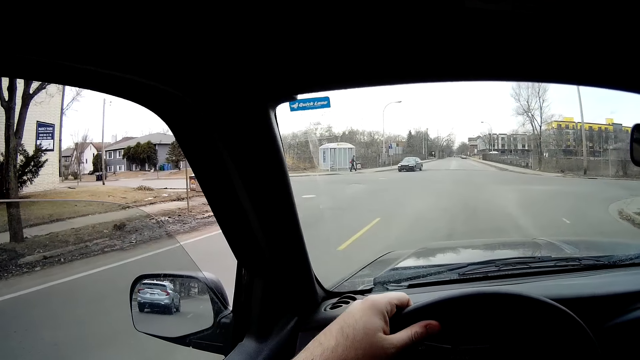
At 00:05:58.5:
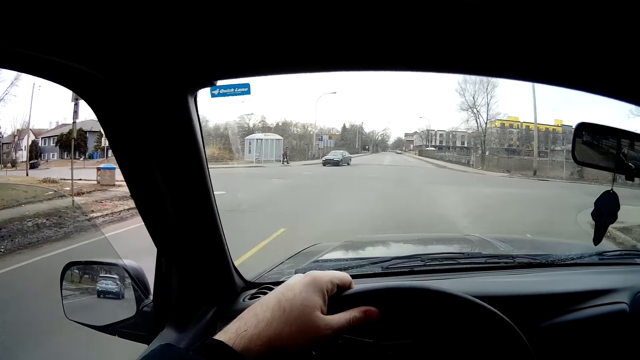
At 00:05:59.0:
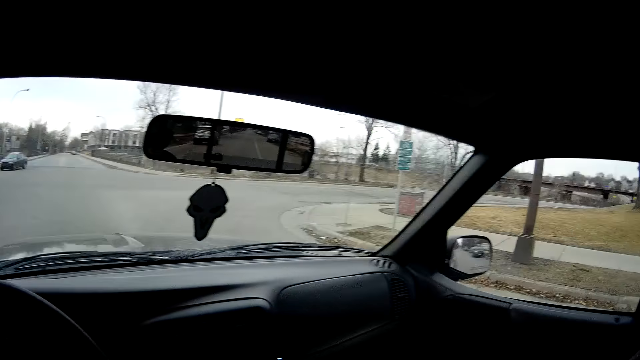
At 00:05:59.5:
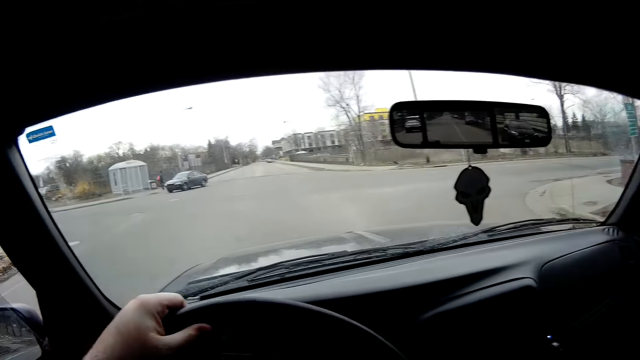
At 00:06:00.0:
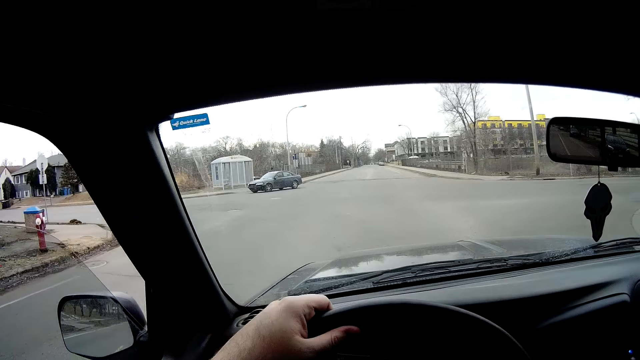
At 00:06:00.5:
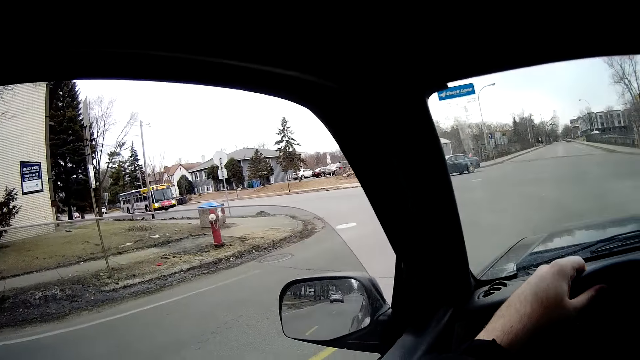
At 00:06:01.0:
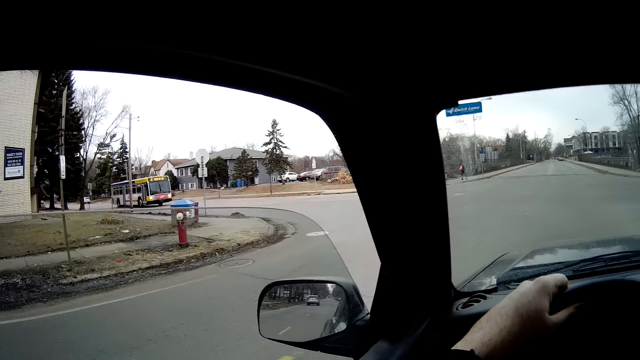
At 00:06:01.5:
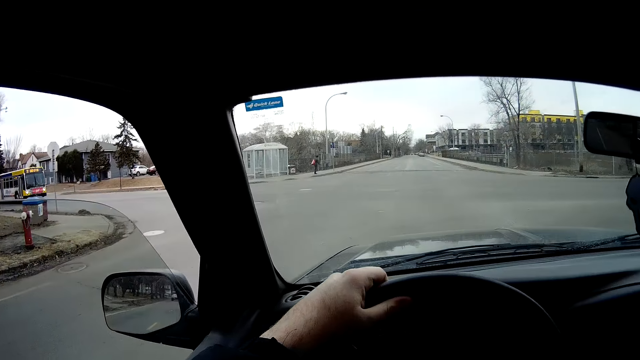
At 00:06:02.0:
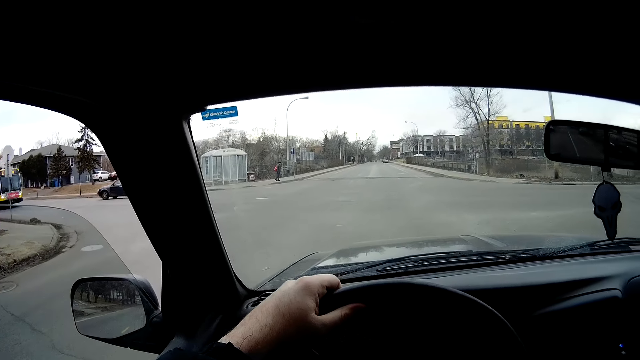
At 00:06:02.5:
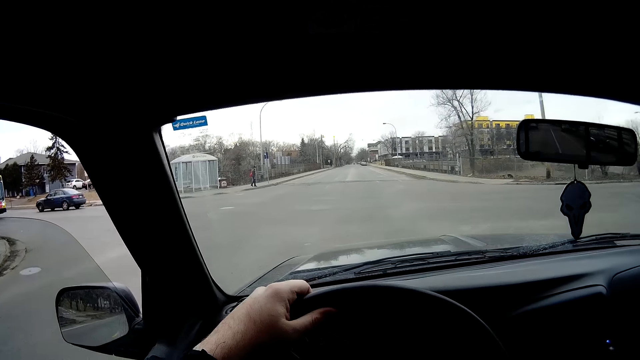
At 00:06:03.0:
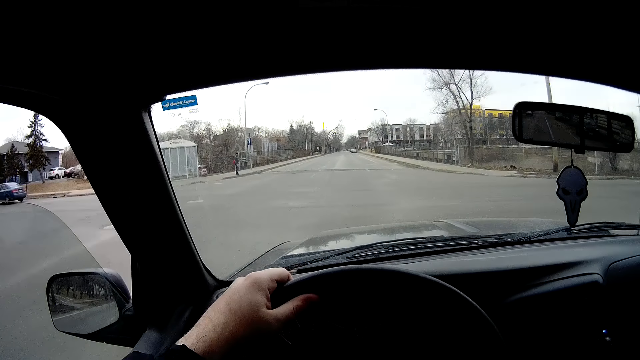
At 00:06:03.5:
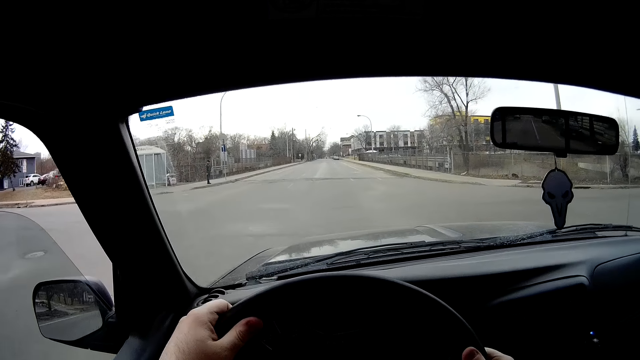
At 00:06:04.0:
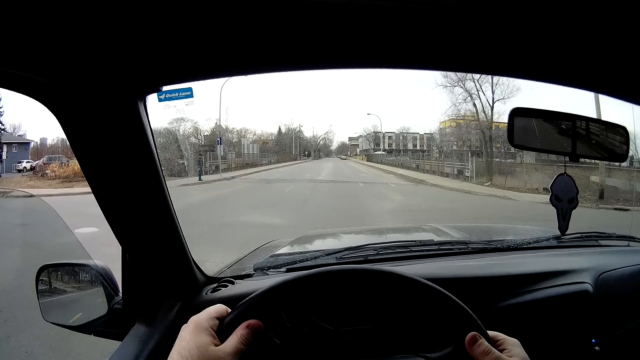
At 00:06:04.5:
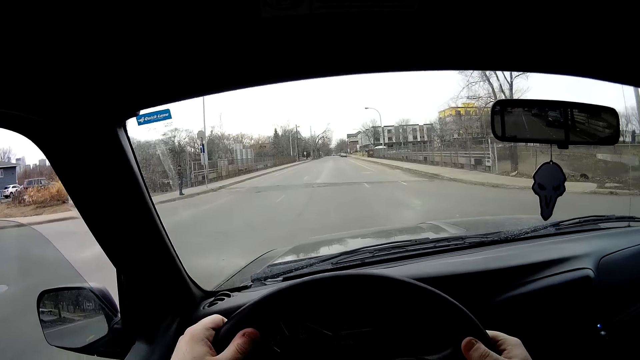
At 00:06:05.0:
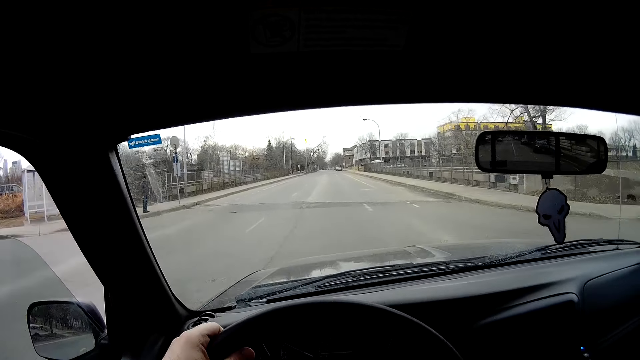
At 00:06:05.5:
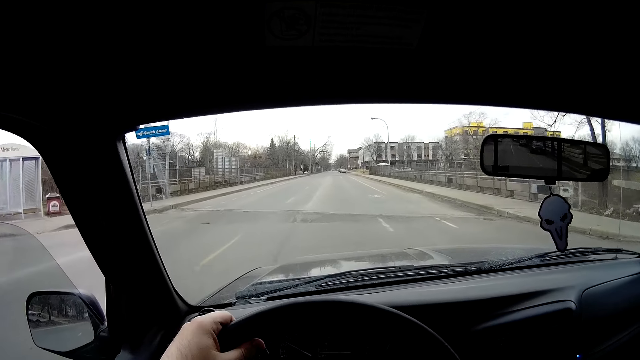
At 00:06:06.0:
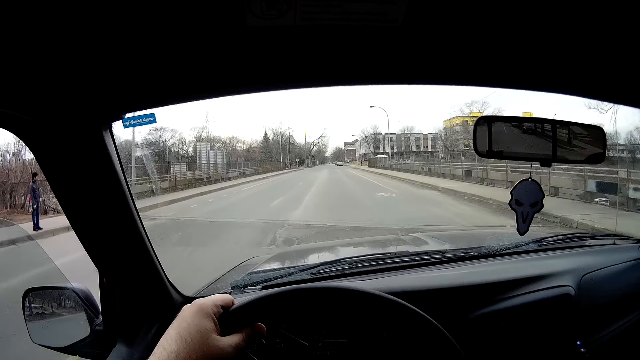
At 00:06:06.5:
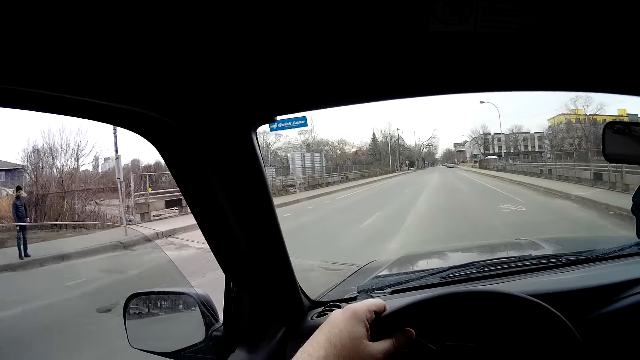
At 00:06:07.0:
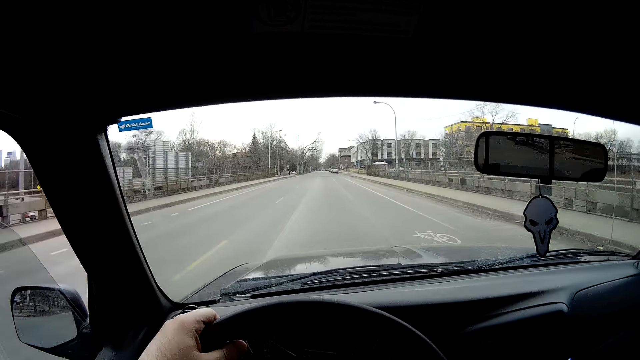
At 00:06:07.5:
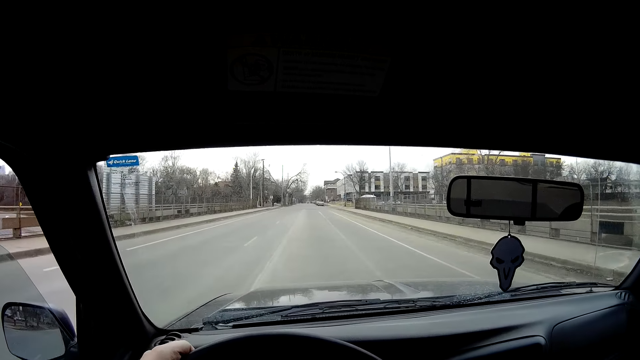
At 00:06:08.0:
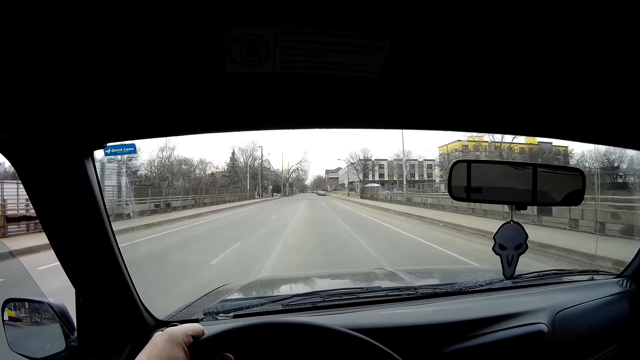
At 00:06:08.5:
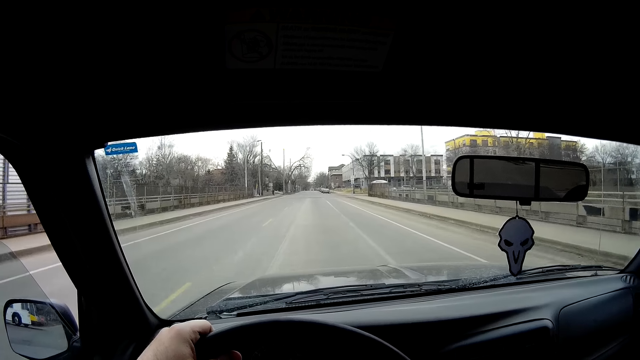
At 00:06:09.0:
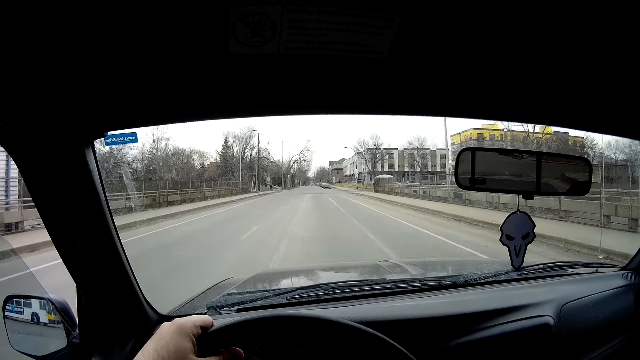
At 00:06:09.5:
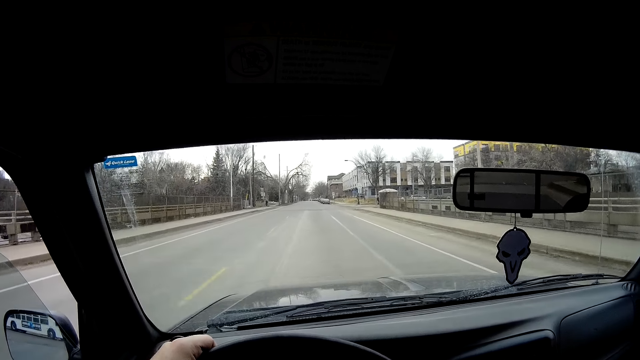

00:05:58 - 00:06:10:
The camera wearer stops the car at the junction. They observe the road. They drive the car on the road.

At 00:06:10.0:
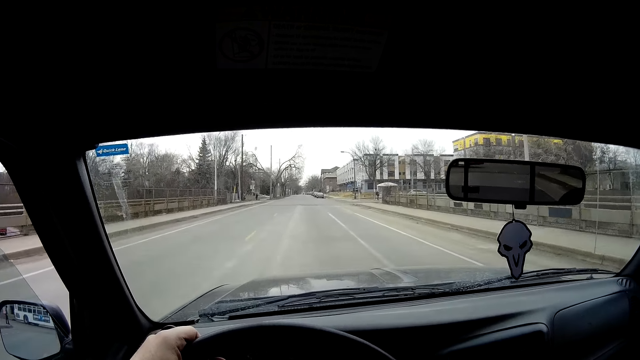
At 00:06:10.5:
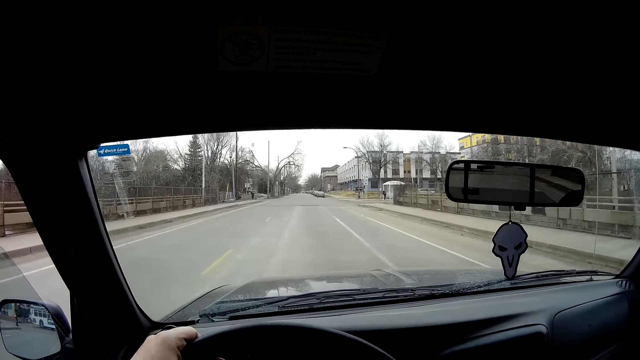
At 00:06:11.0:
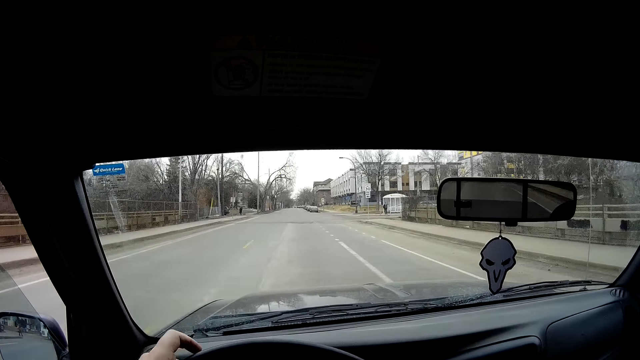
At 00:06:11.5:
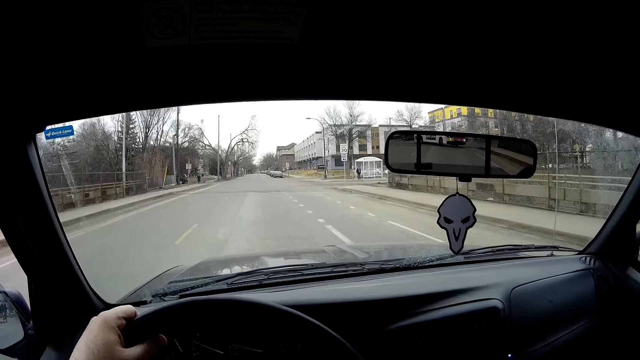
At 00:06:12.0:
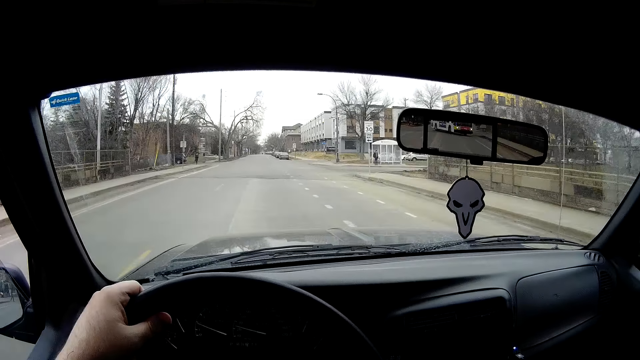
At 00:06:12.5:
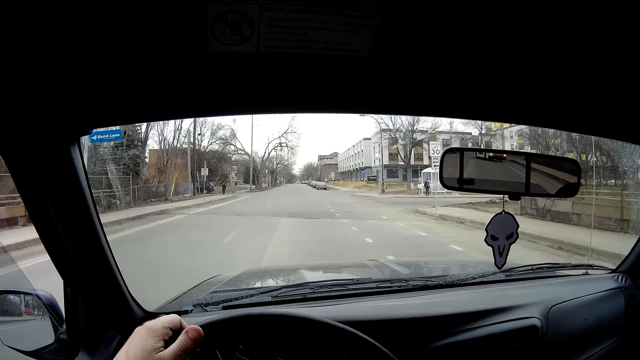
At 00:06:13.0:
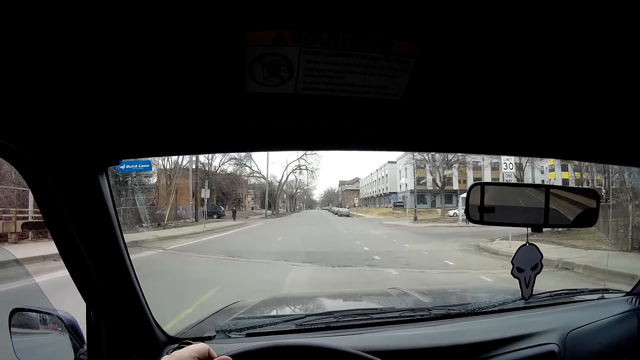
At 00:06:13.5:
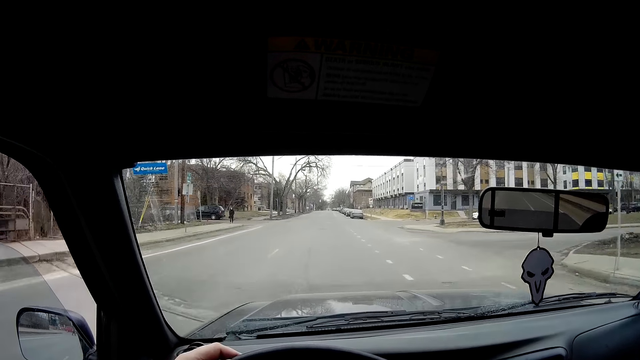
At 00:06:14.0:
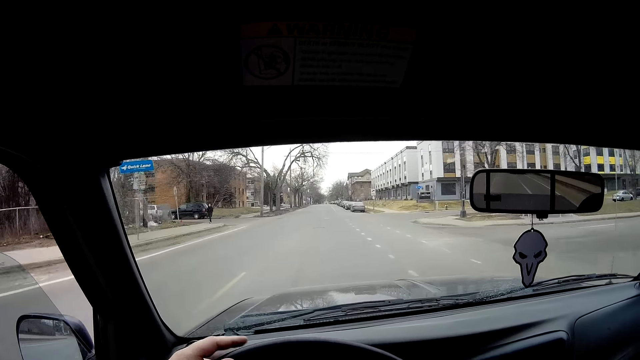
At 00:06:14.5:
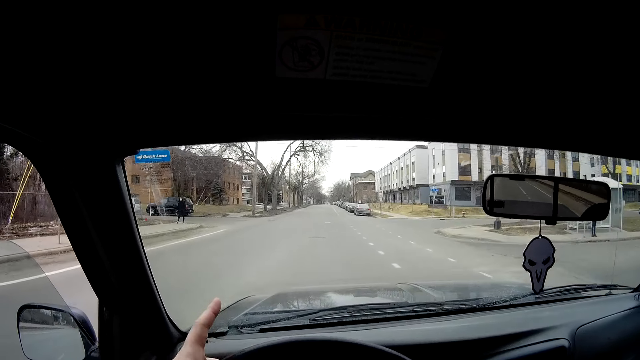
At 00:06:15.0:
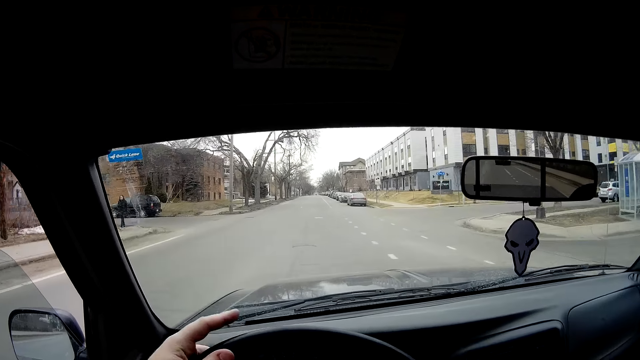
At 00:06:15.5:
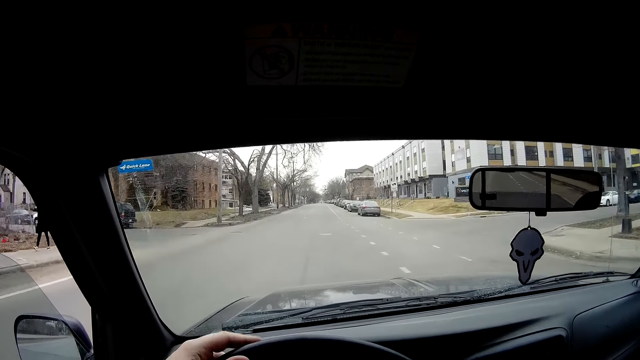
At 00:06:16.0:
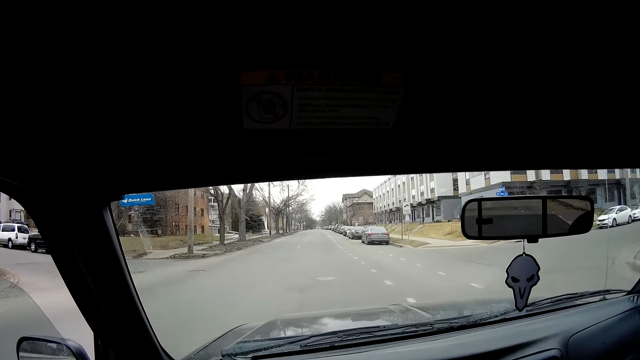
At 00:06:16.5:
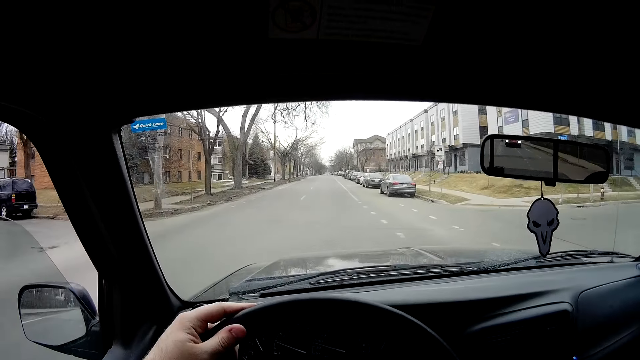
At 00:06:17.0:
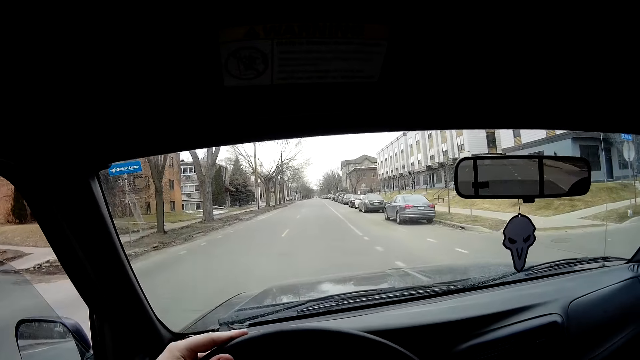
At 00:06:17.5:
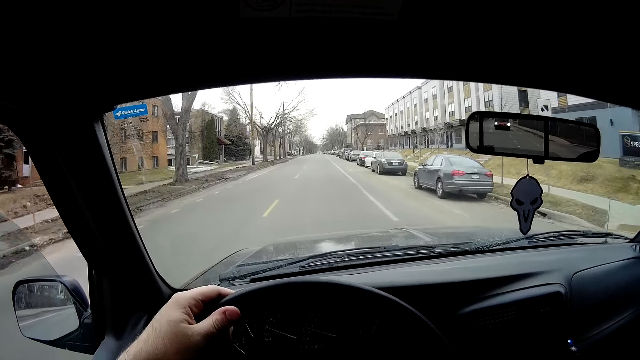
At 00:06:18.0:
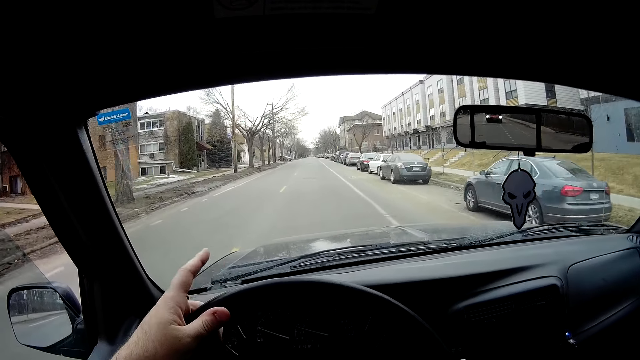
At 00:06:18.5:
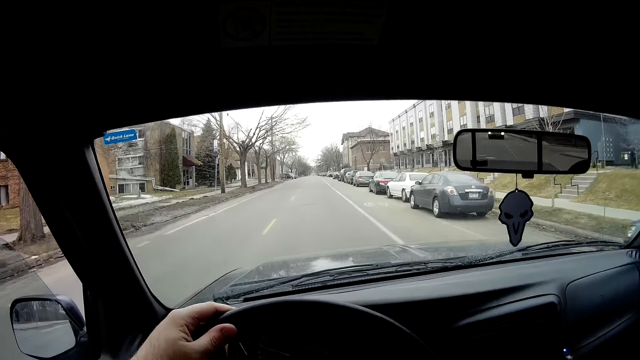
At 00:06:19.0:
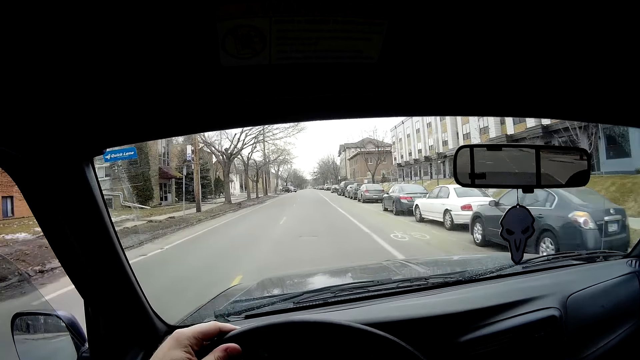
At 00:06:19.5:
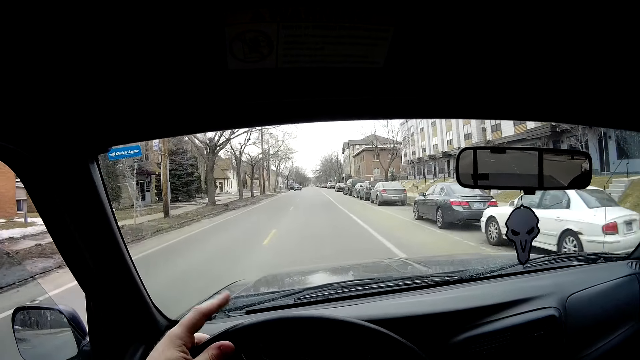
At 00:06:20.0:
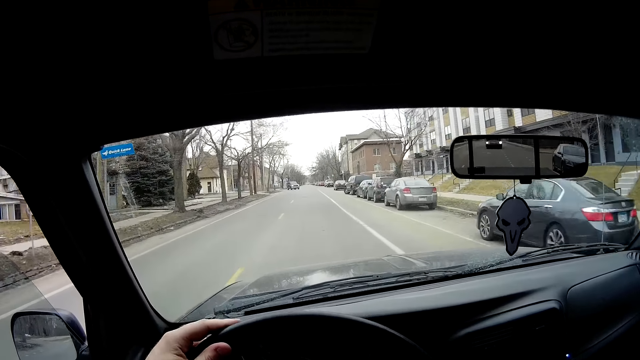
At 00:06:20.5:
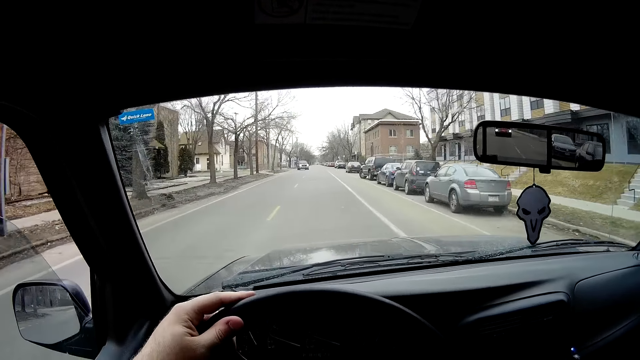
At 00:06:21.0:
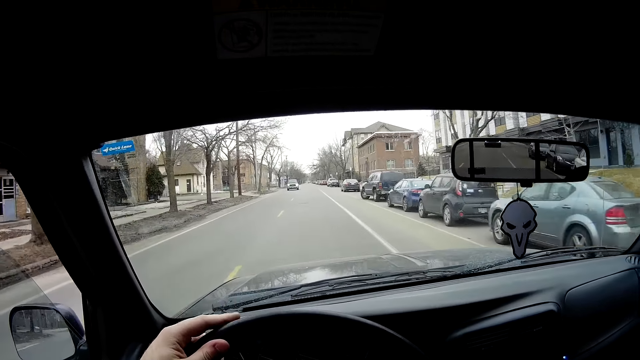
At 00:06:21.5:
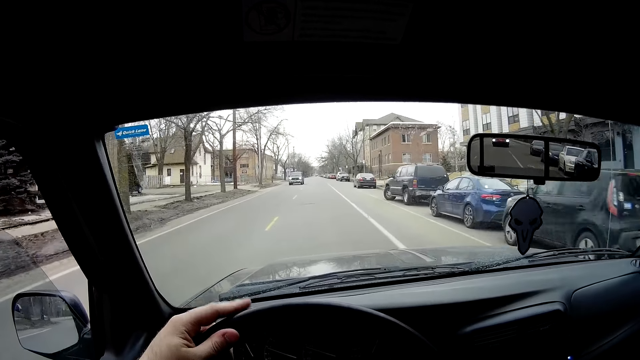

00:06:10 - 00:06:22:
The camera wearer hits the steering wheel with his hand.
